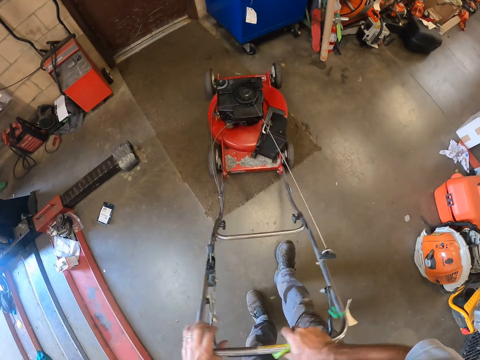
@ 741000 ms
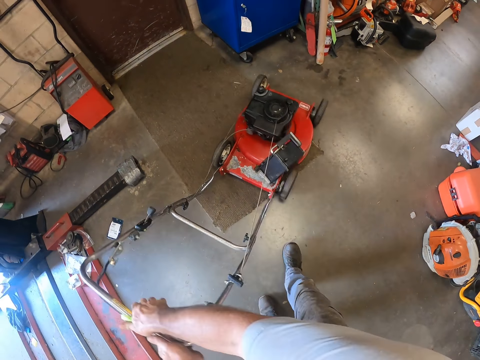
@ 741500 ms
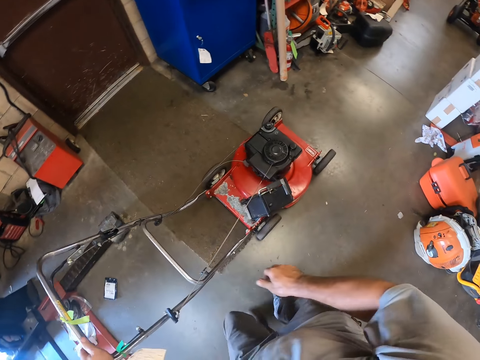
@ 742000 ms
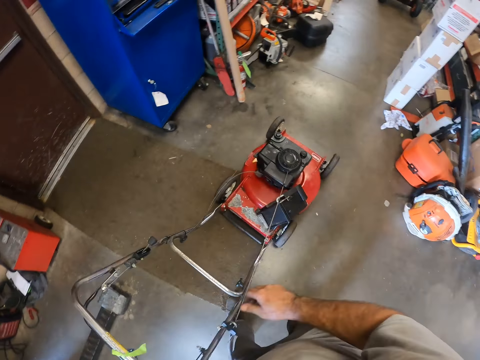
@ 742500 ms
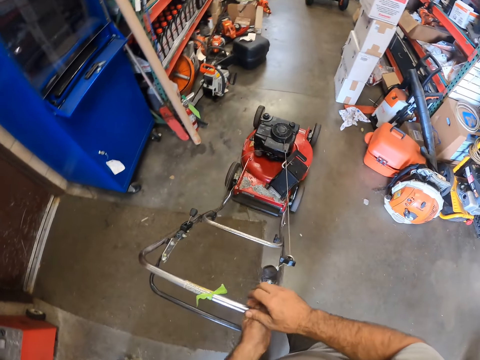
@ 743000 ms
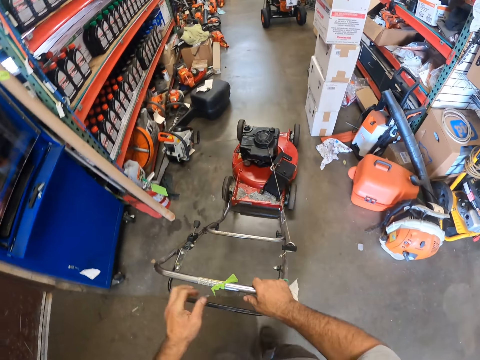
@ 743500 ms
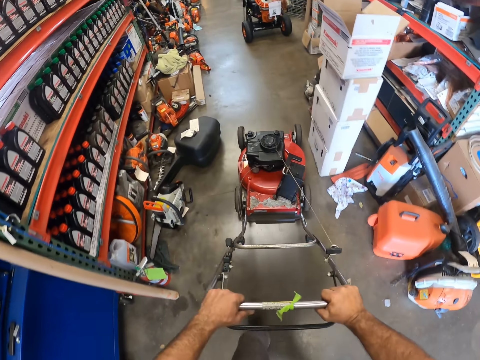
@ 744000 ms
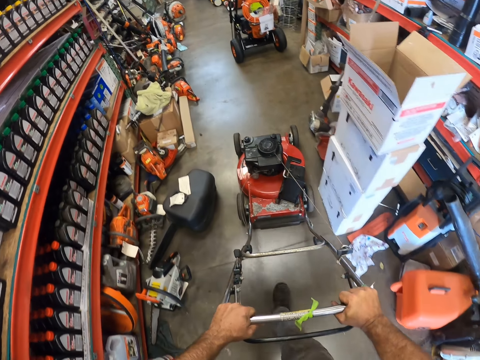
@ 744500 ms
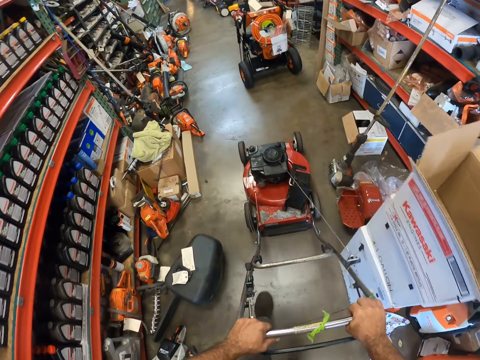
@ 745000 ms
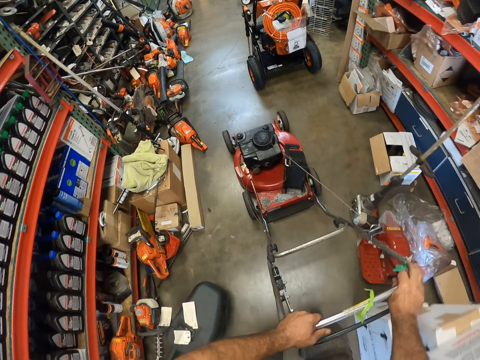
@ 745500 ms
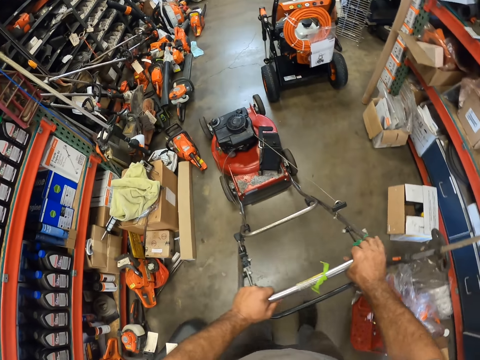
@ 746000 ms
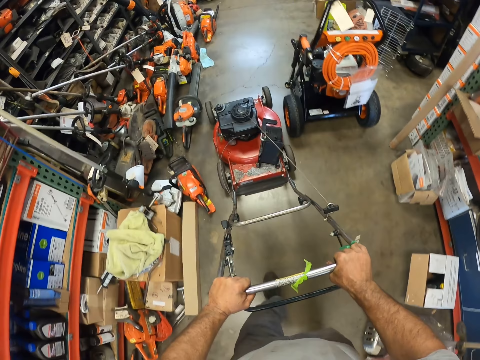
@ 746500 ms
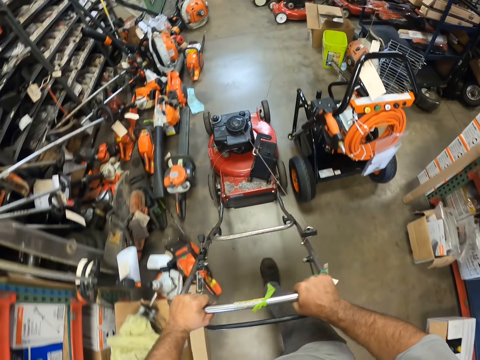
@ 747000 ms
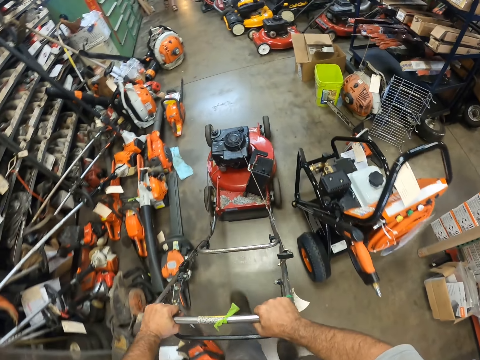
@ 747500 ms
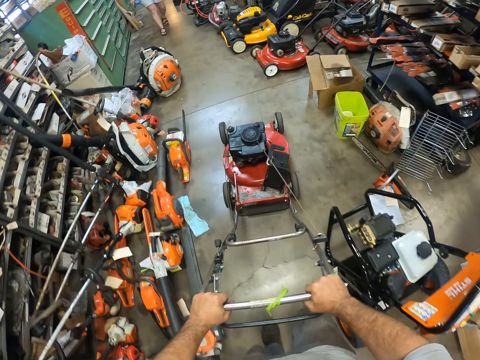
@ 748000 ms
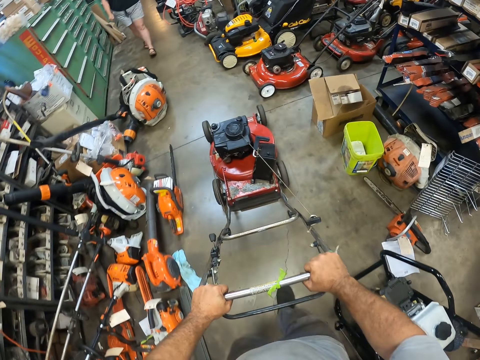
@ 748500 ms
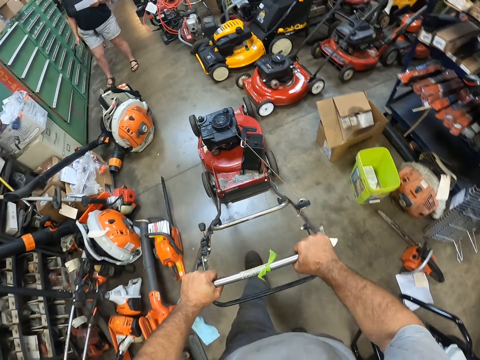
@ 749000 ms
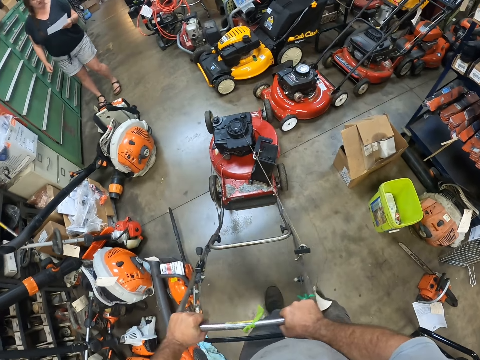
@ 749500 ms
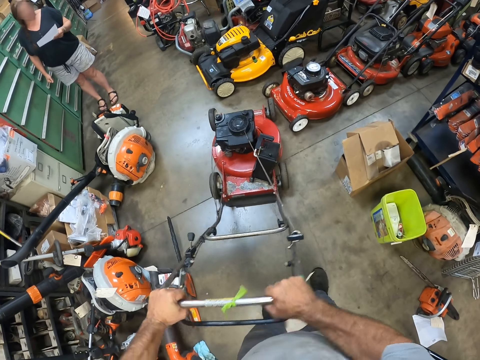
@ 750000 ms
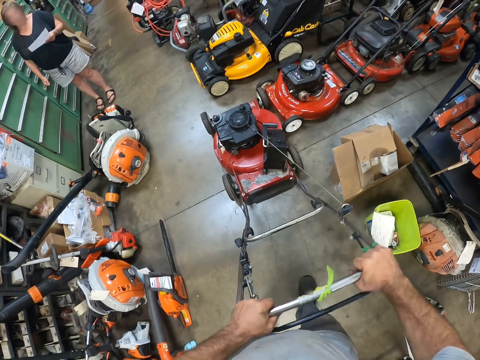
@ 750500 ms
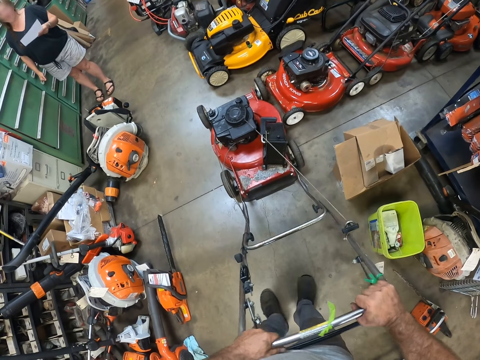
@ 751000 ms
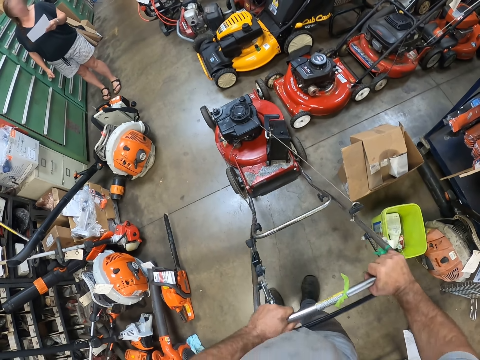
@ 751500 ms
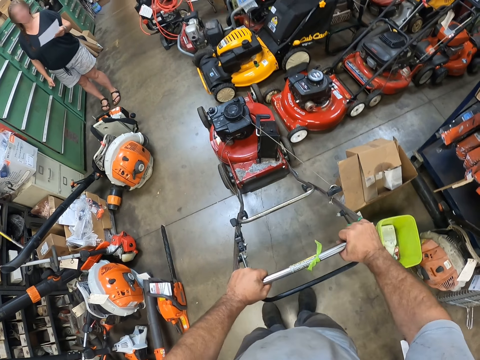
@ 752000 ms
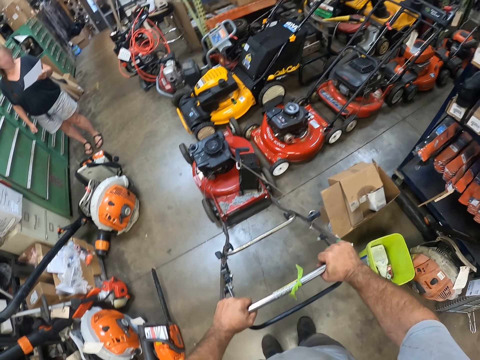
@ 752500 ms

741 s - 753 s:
The camera wearer removes his right hand from the lawn mower. He turns the lawn mower around a garage. He pushes the lawn mower with both hands. He drives the lawn mower in the garage. A lady walks around the garage. The camera wearer moves the lawn mower in the garage. The lady looks around the garage.

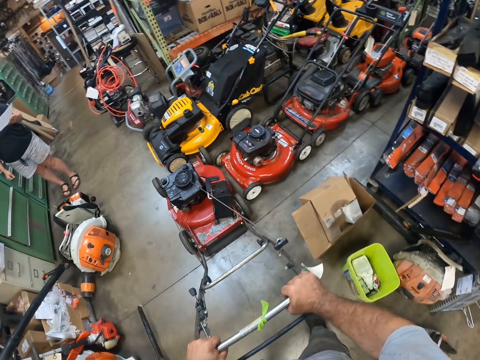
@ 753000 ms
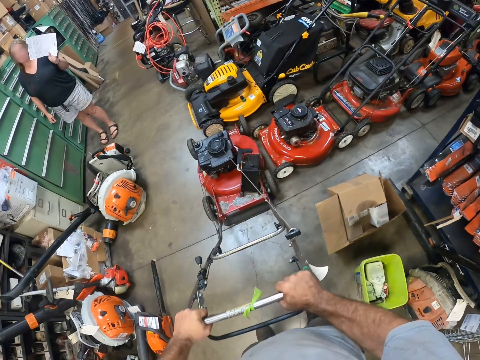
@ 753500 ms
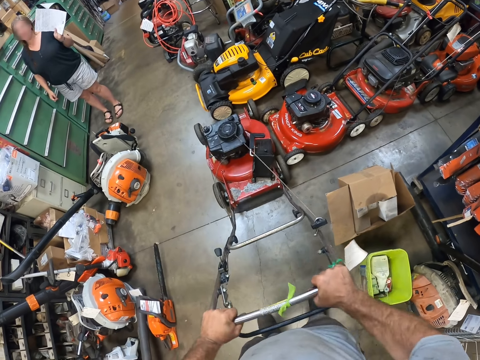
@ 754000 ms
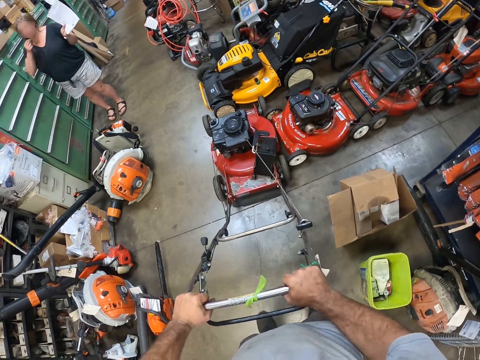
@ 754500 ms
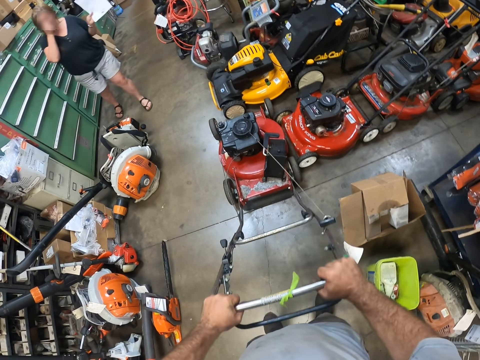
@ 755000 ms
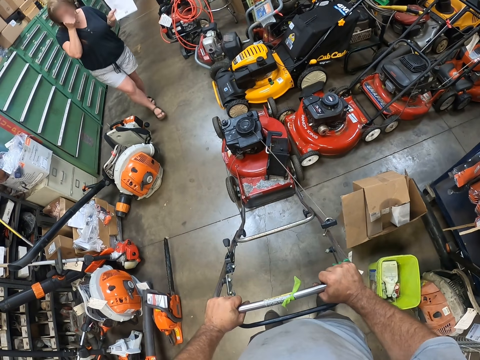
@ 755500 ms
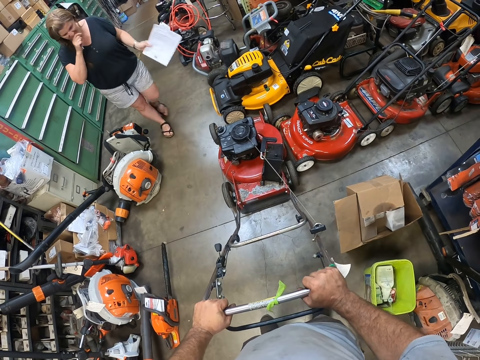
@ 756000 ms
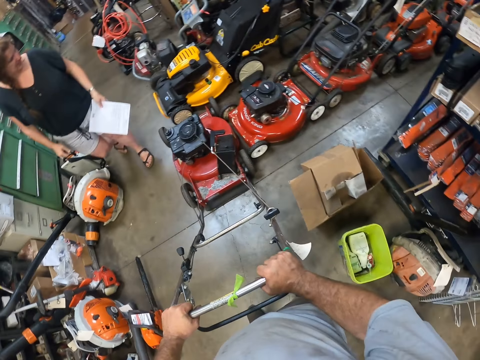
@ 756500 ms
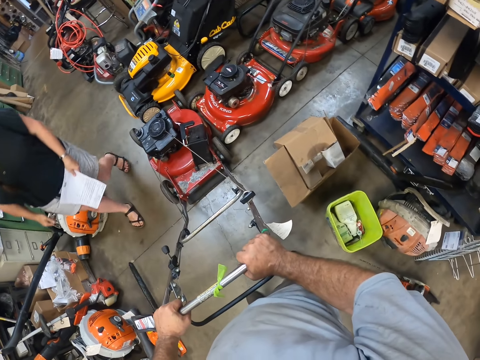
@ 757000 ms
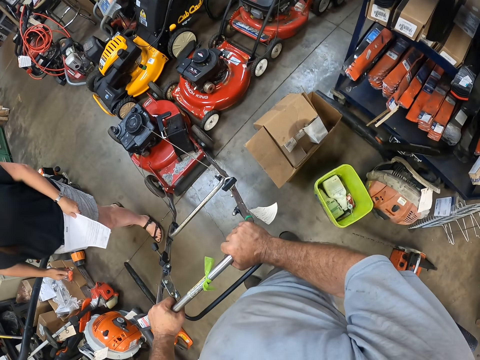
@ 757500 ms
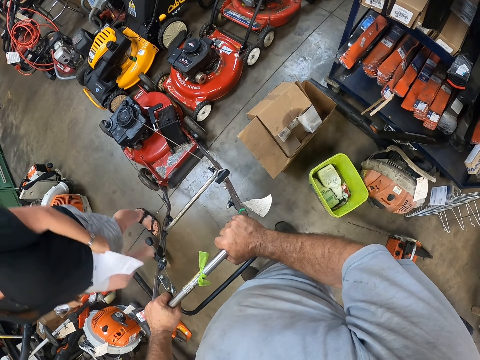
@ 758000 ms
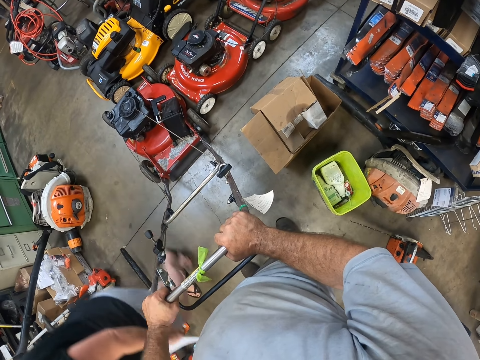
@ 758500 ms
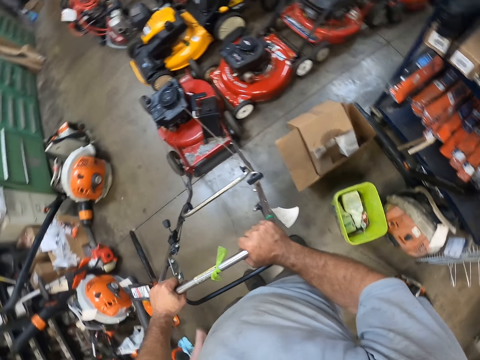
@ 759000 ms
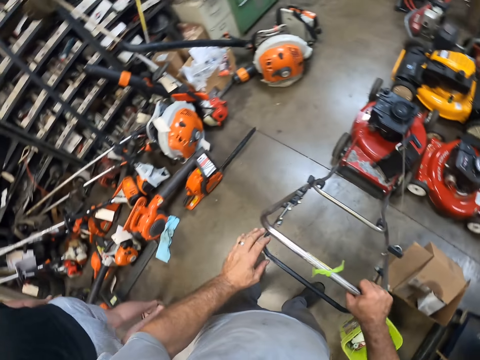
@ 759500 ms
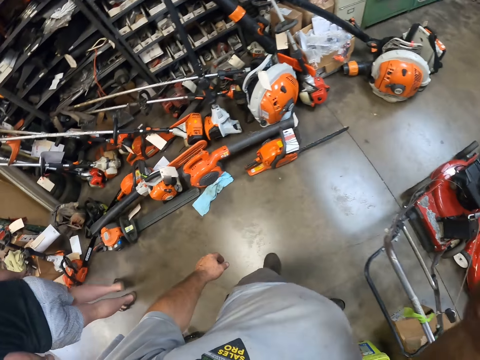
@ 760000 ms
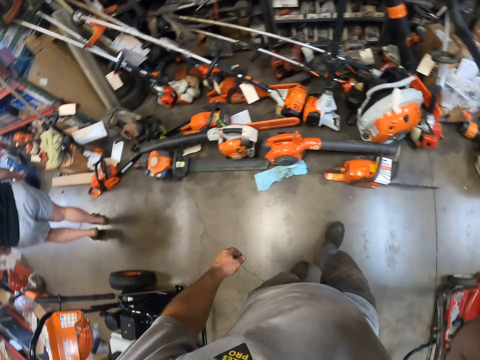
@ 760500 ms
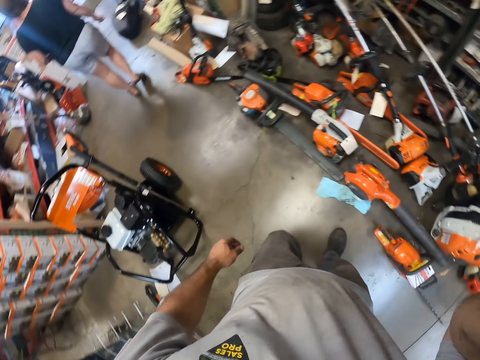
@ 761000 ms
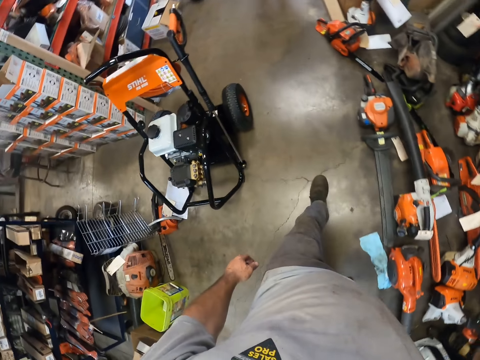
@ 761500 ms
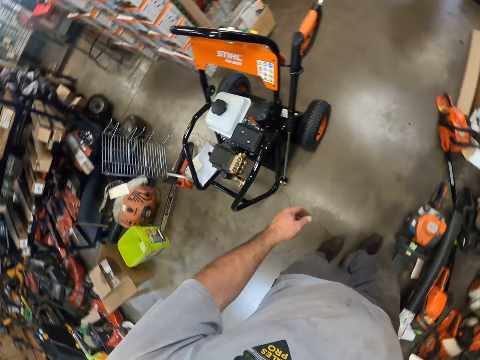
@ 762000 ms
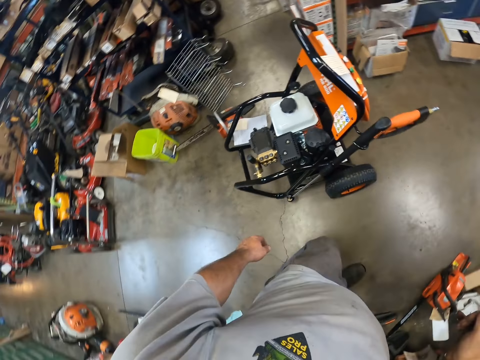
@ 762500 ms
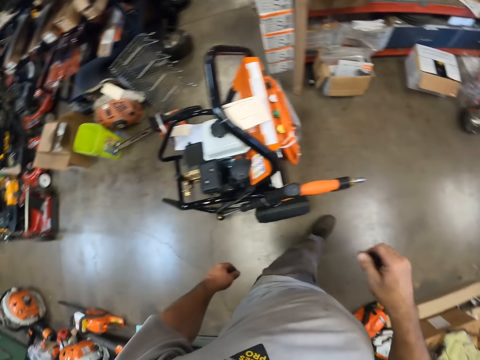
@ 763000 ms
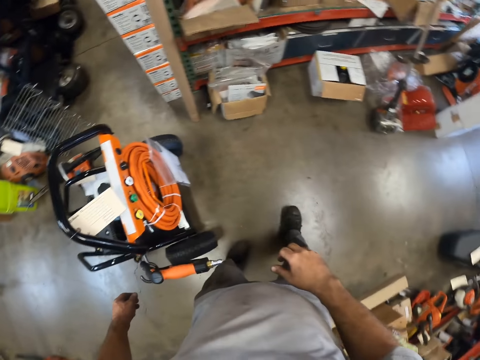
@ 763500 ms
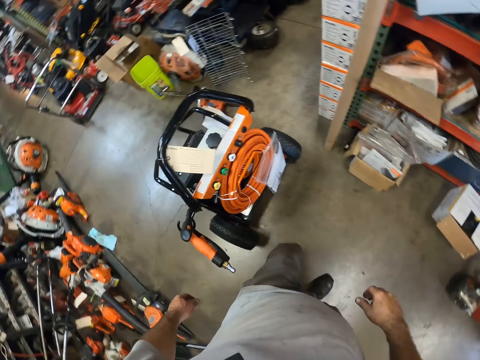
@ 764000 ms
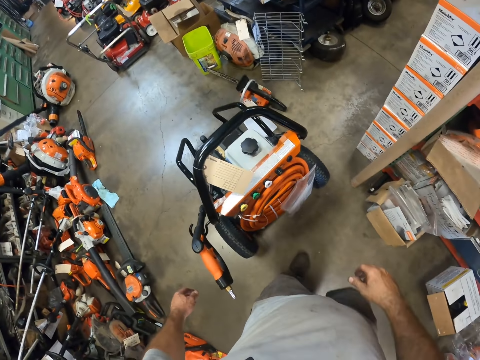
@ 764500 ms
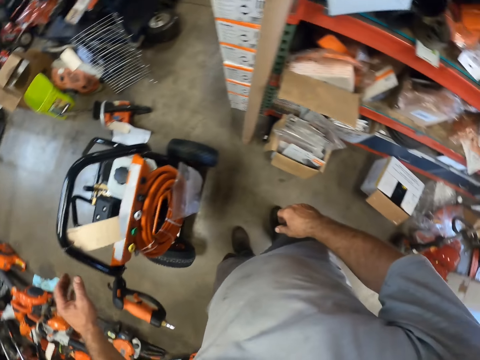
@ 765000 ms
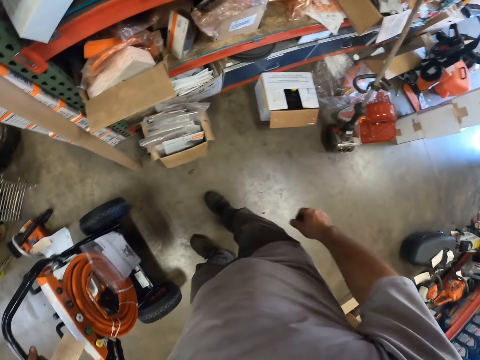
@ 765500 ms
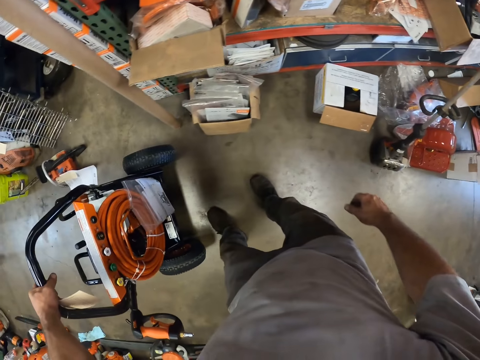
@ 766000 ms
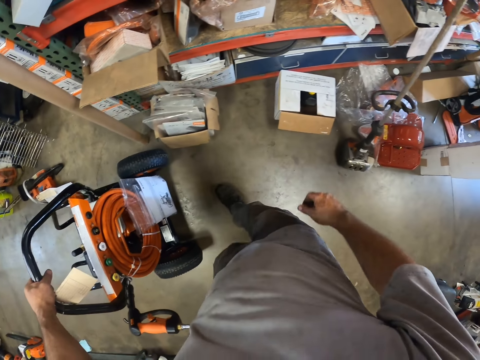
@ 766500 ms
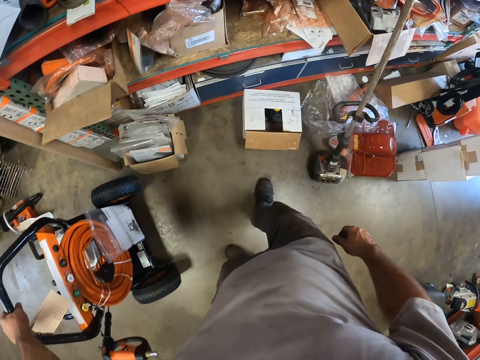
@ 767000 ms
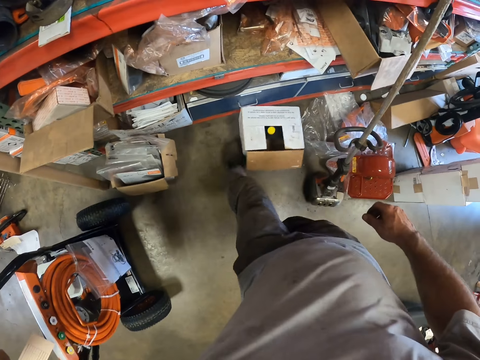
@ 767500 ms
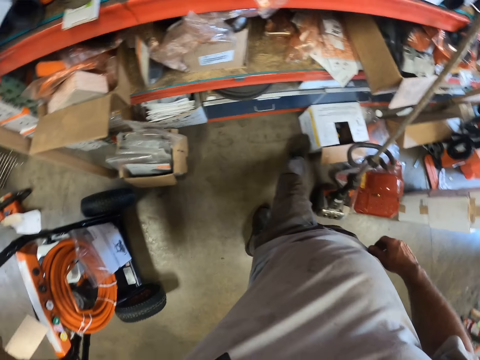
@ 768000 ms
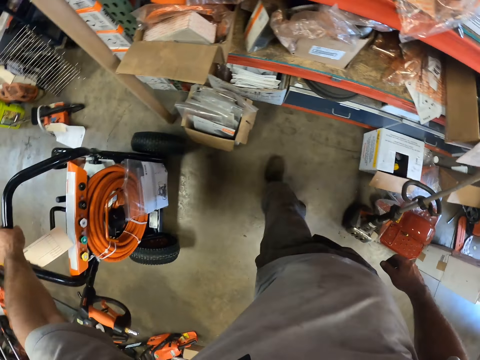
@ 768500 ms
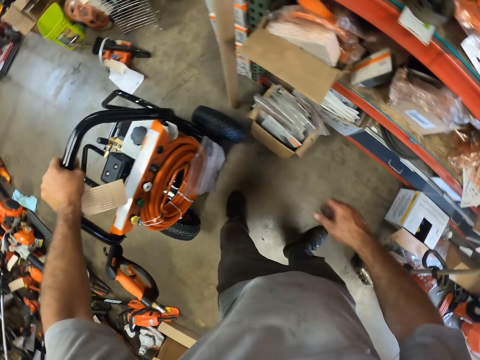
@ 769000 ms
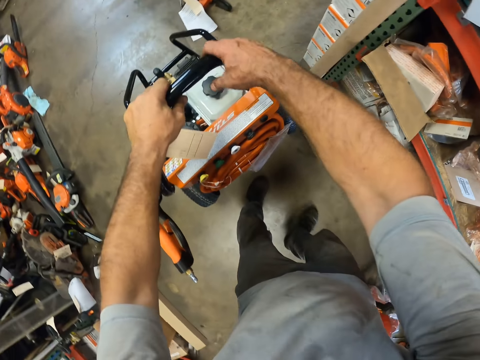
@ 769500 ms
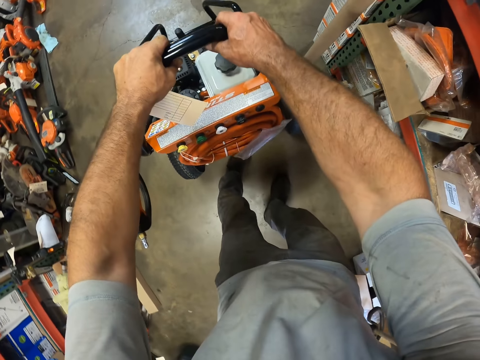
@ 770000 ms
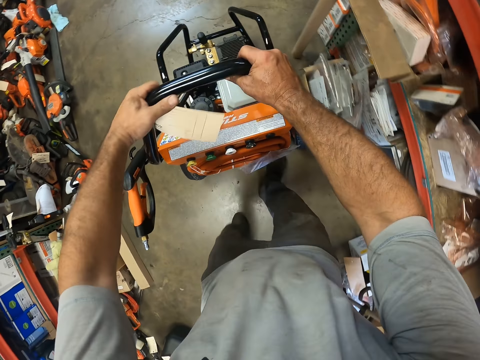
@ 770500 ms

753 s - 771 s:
A lady lifts up a hand. The camera wearer adjusts the lawn mower in a garage. The lady walks around the garage. The camera wearer looks around the garage. He stops holding the lawn mower. He walks around the garage. He holds a trolley with his left hand and pulls the trolley. He moves a generator in the garage. He moves a box on the floor with his left leg. He moves the trolley with both hands.
